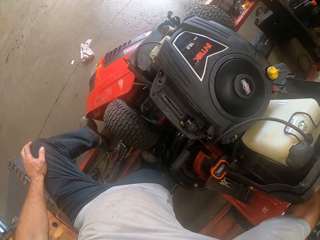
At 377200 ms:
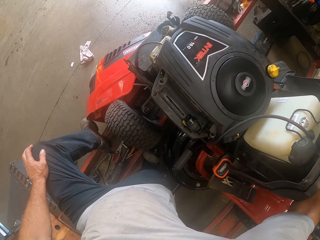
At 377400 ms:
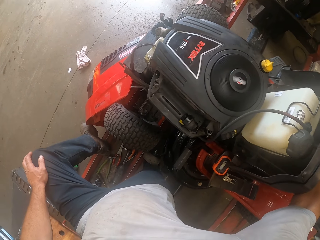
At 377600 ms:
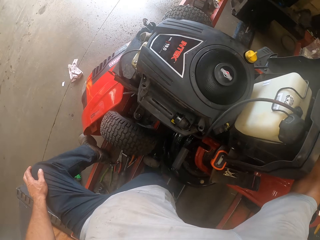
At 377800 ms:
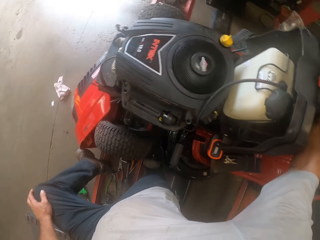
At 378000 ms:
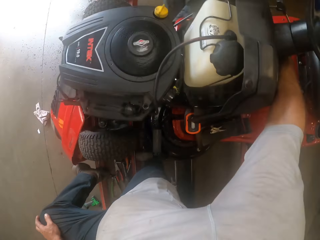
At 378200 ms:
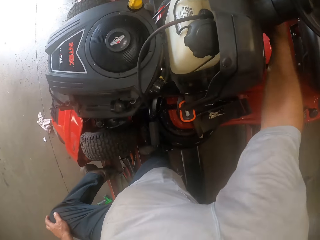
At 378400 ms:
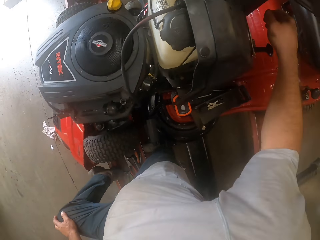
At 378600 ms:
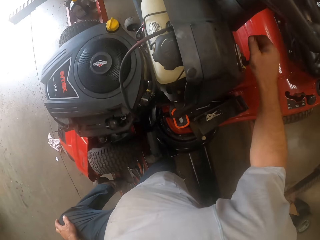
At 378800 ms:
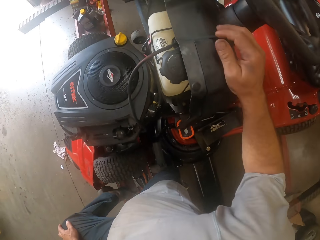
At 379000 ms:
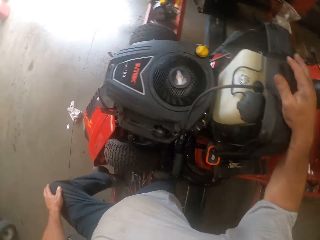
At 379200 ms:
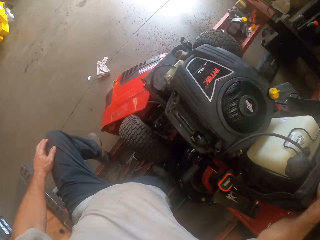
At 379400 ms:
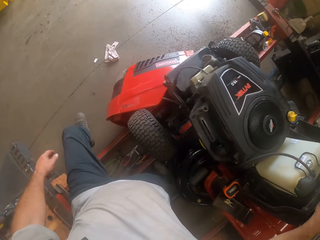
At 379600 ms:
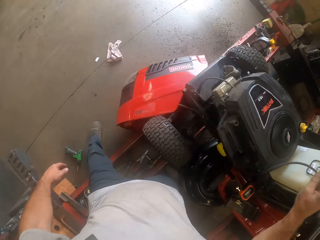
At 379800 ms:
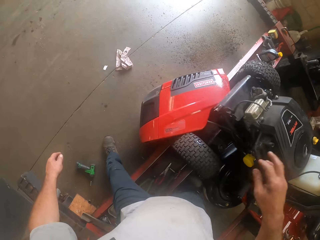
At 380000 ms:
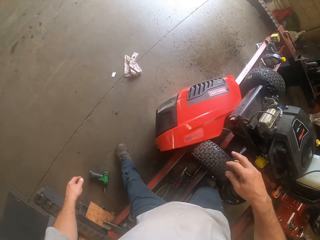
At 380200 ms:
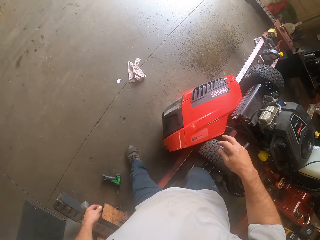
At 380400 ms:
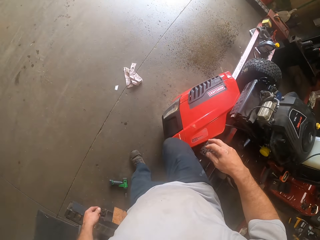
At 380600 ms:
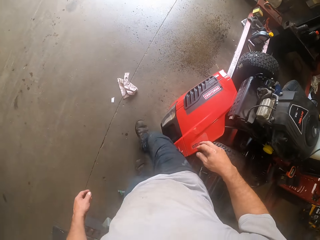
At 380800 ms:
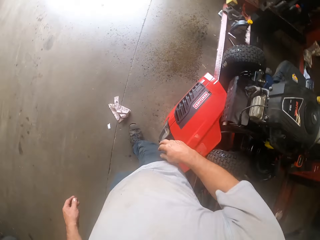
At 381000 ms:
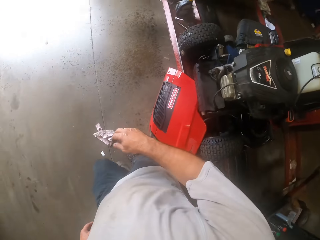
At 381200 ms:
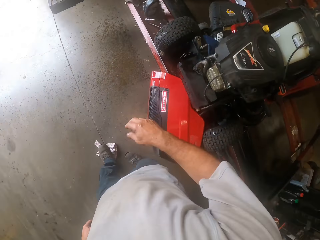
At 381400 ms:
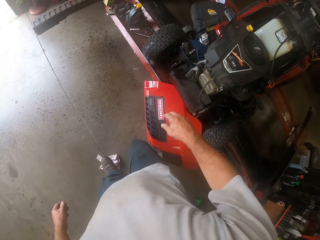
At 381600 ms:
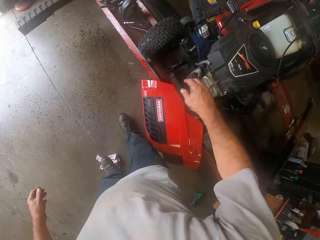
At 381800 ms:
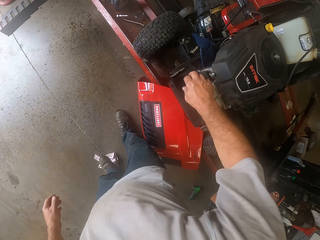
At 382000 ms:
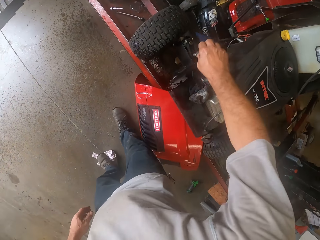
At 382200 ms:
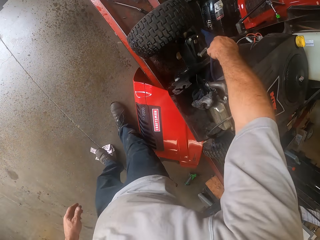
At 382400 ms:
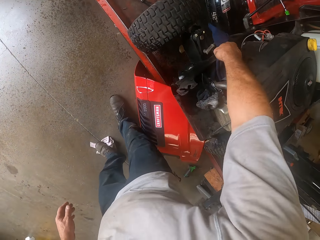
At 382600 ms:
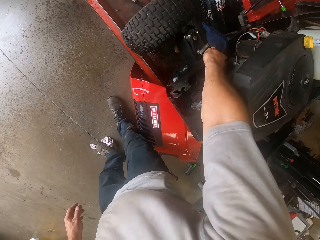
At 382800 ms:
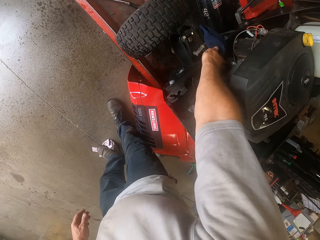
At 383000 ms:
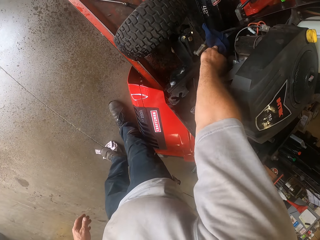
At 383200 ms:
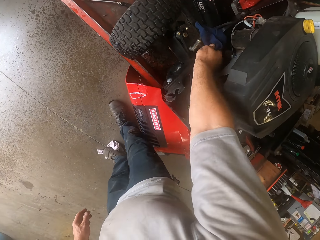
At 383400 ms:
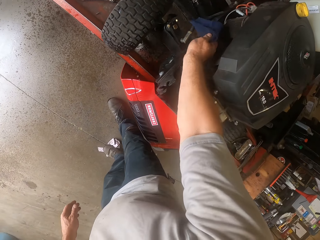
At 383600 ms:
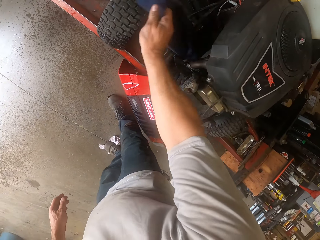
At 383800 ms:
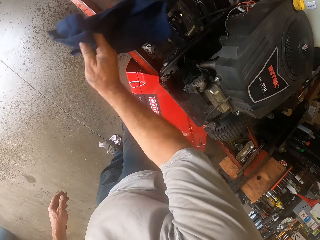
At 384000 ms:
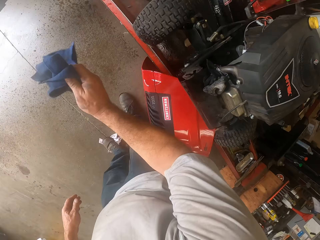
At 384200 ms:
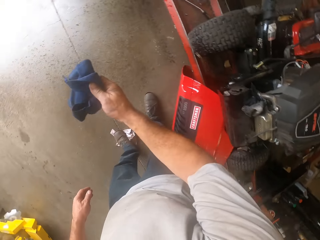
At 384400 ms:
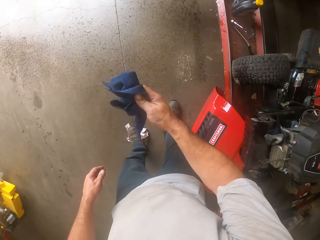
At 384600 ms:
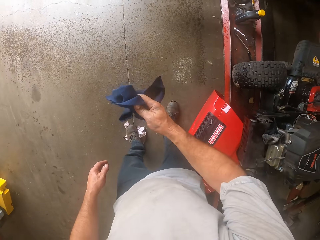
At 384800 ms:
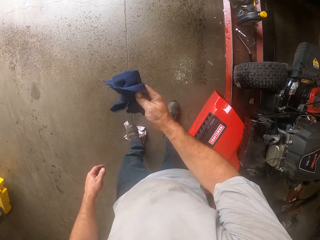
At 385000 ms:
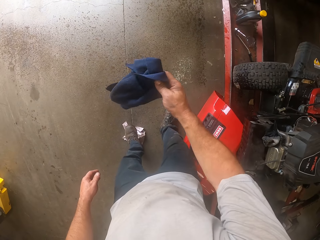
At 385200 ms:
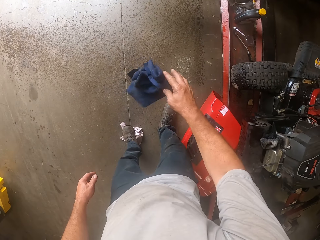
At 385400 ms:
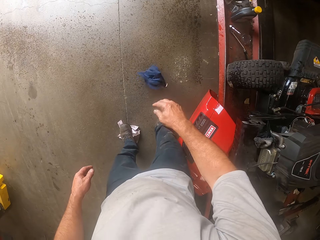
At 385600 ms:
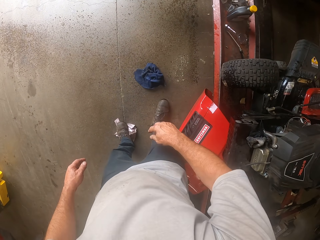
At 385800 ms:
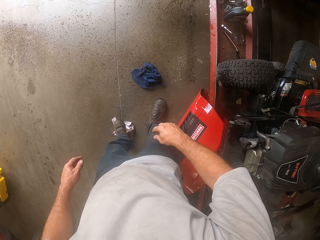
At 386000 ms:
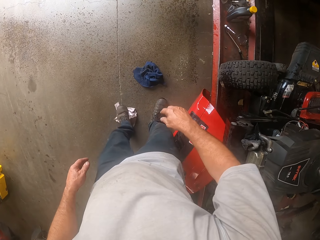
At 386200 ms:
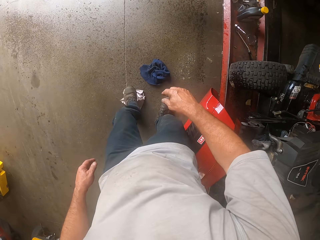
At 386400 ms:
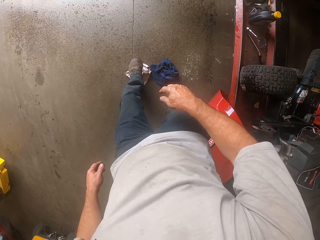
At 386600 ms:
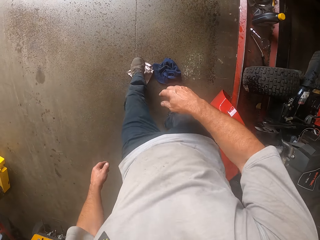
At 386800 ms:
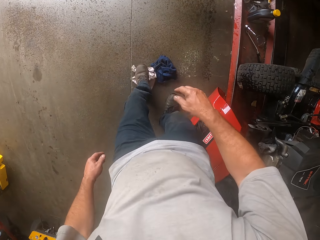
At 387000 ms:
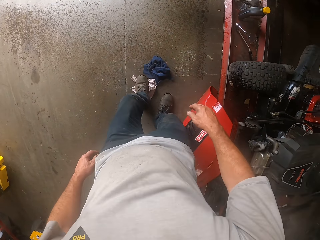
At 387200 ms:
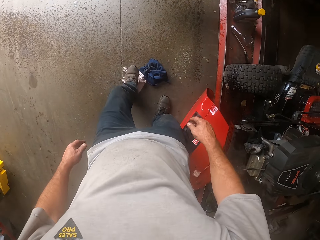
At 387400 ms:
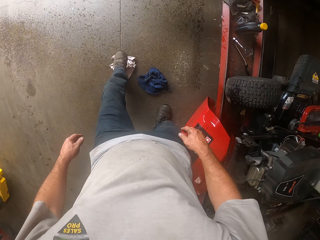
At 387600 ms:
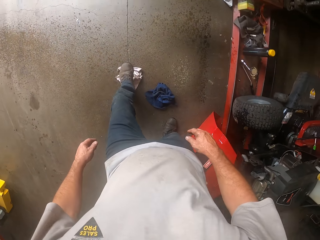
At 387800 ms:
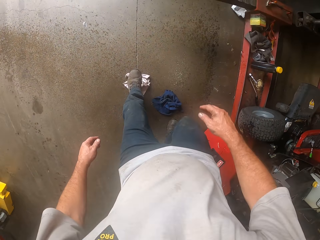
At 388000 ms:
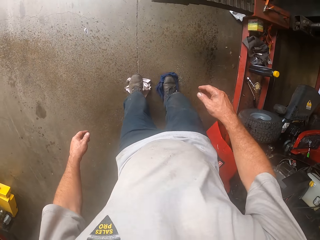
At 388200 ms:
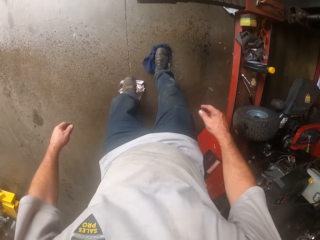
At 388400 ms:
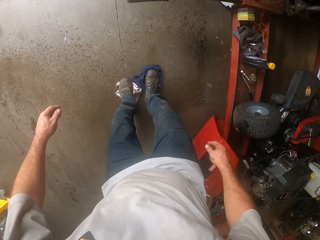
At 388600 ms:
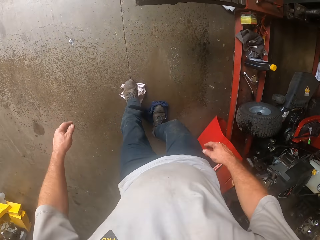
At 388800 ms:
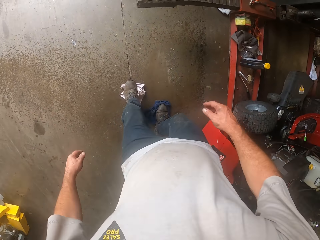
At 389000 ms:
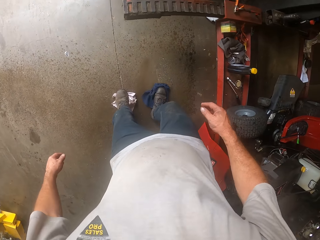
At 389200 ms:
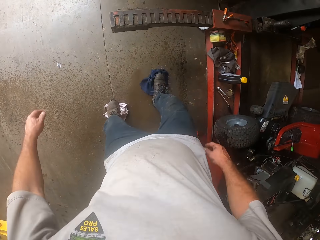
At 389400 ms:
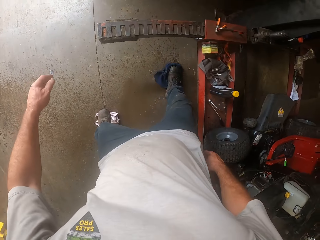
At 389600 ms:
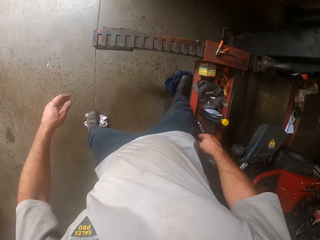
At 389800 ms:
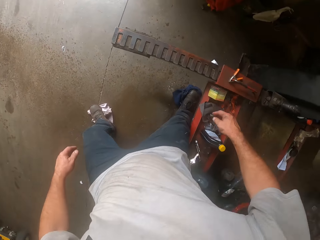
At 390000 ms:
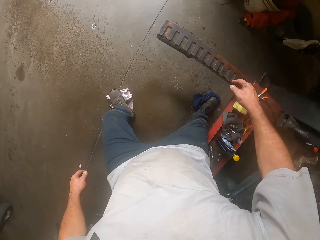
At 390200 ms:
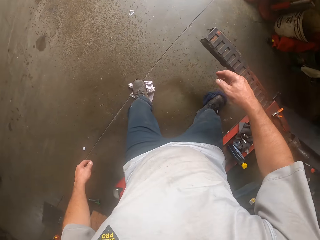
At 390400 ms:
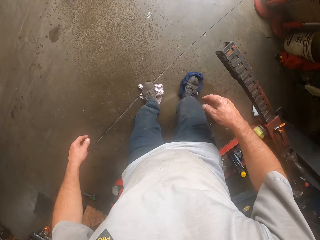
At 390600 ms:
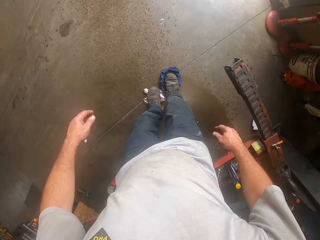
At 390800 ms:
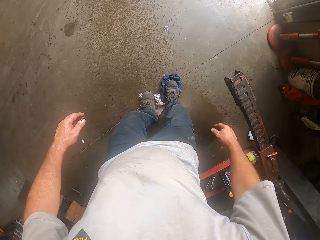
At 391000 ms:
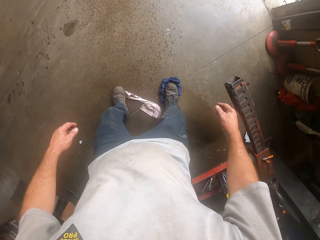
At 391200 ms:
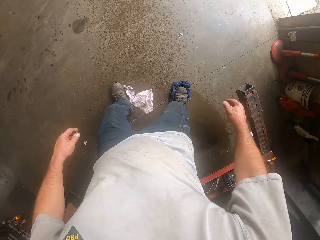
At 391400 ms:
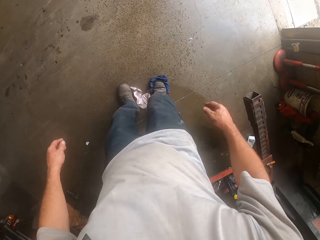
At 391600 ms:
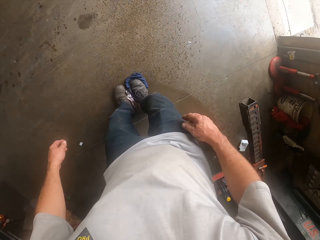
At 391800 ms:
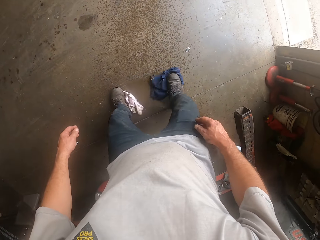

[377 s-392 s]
The camera wearer withdraws his right hand. He climbs out from the workshop lift. He walks round the workshop. He picks up the first cloth from the lawn mower. He throws the cloth on the floor. He wipes the floor with a third cloth under his left foot. He wipes the floor with the third and first cloths under his feet. He steps on a piece of cloth. He moves his body.

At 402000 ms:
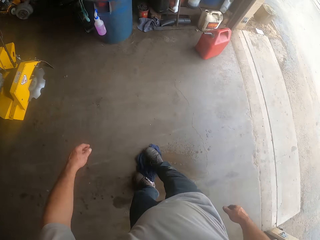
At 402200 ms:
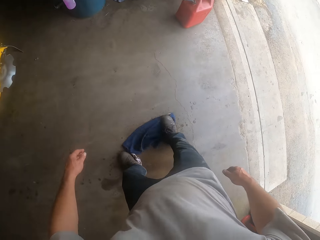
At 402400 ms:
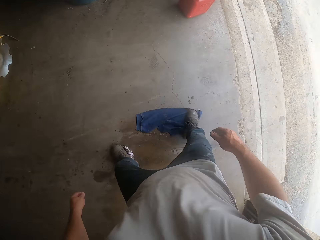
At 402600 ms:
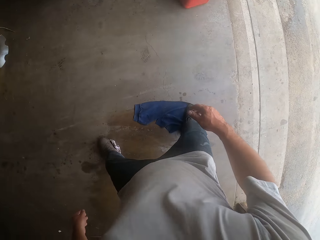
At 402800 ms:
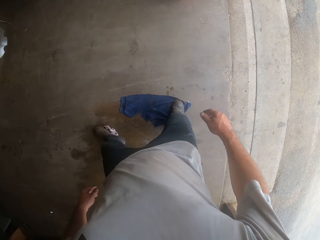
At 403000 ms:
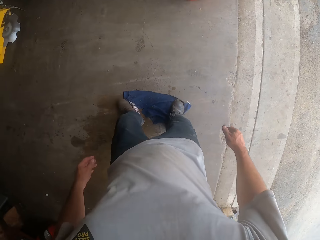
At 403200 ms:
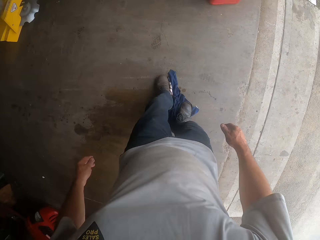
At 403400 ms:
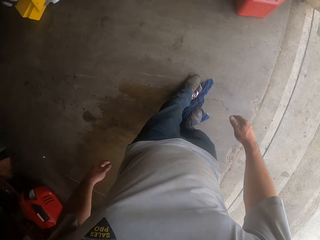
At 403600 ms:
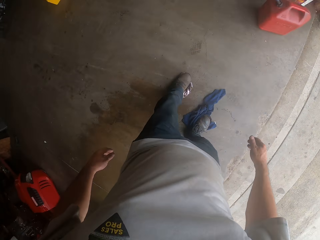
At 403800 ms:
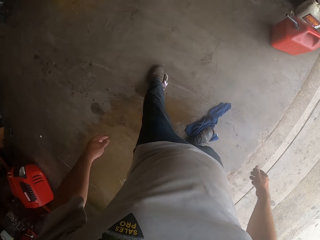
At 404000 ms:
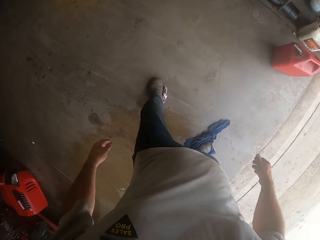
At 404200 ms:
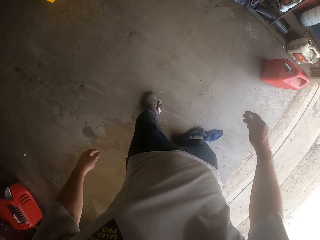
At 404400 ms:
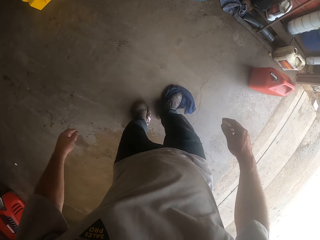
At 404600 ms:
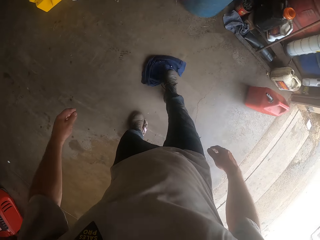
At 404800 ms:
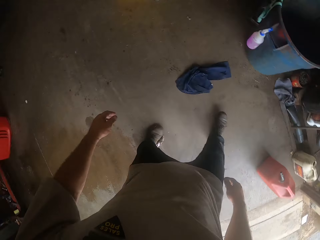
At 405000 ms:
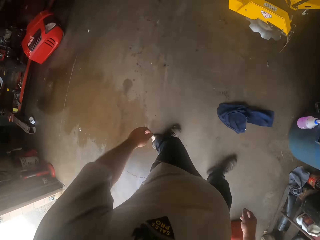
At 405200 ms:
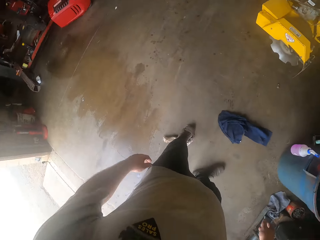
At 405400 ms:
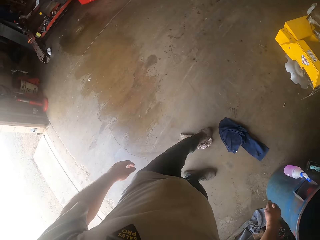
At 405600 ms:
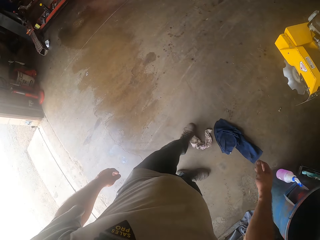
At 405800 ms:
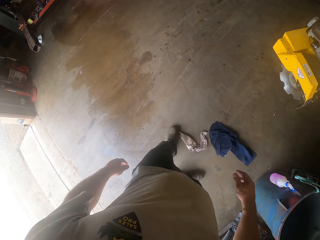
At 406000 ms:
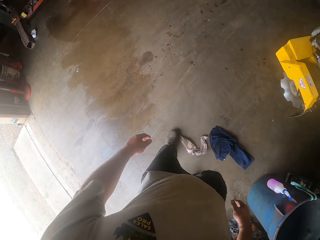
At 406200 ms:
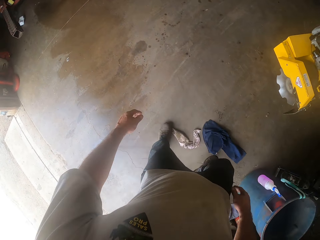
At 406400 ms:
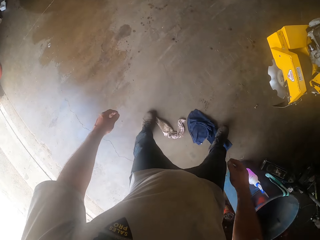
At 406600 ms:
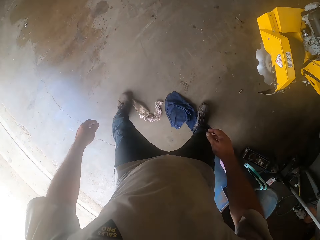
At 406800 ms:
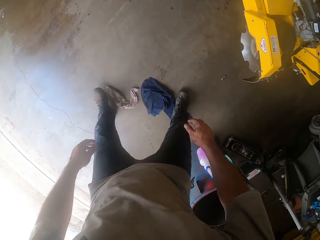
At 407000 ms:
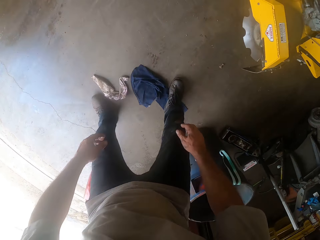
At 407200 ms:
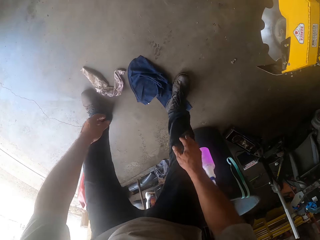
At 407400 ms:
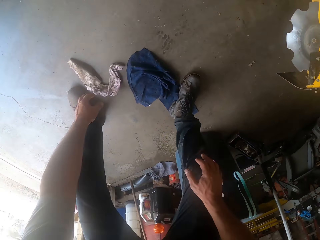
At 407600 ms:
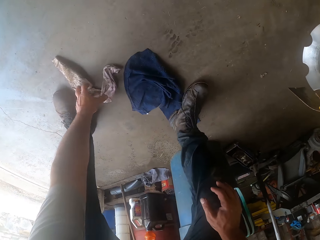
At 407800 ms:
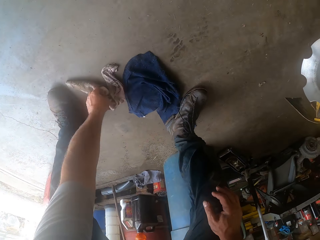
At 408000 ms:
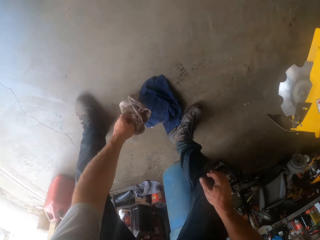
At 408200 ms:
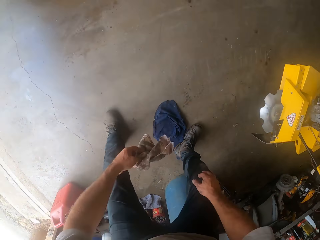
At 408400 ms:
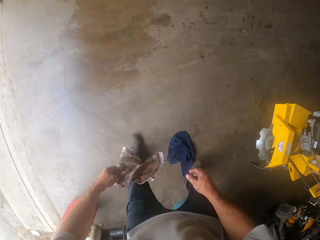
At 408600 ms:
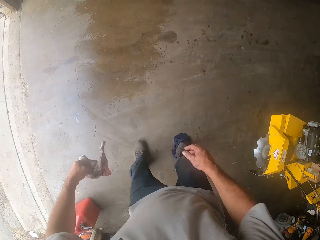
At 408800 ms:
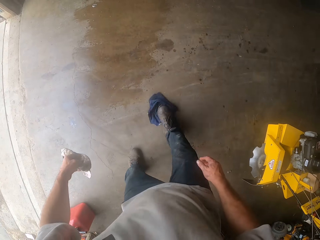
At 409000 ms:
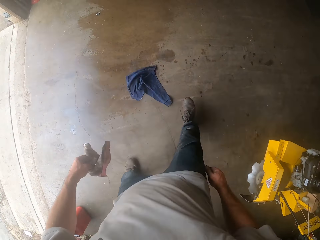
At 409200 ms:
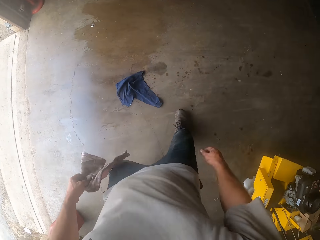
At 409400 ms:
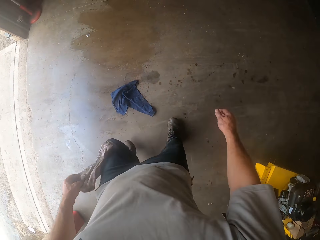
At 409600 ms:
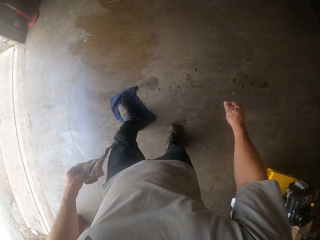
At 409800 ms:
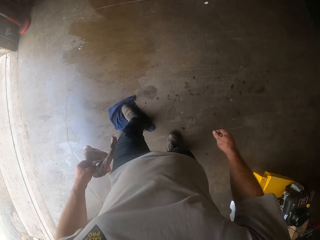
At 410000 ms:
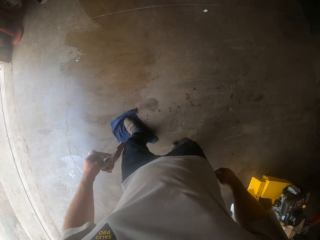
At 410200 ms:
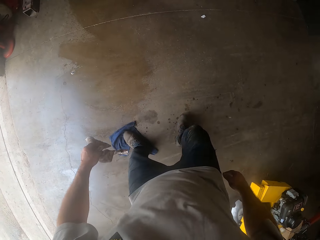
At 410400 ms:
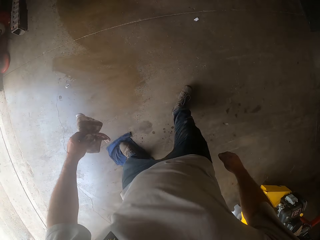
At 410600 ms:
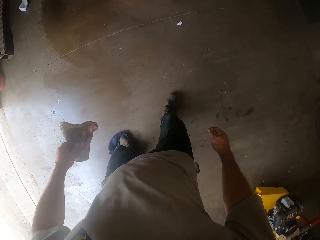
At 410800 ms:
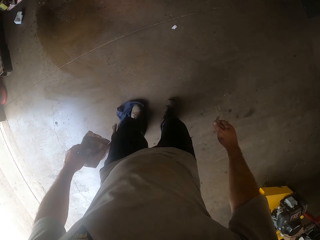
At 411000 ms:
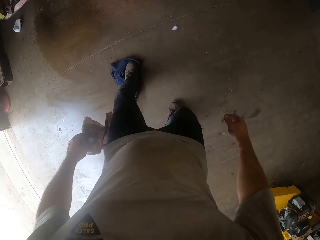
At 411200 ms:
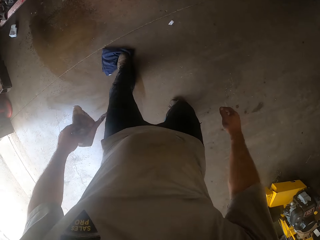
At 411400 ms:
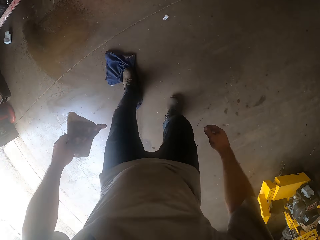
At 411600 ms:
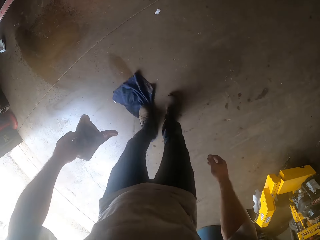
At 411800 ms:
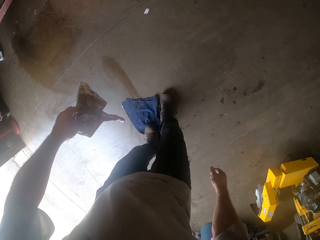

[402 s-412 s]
The camera wearer stops cleaning the floor. He picks up the third cloth from the floor. He kicks the first cloth on the floor with his right foot. He wipes the floor with the first cloth under his left foot.
